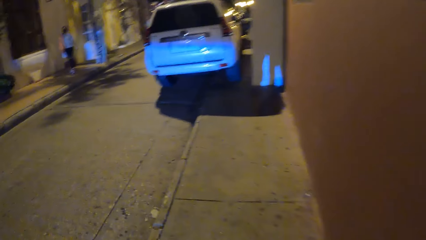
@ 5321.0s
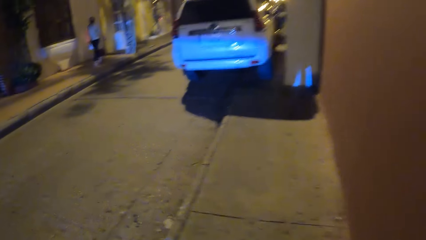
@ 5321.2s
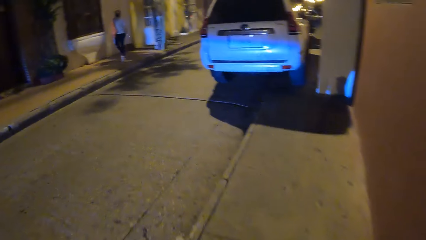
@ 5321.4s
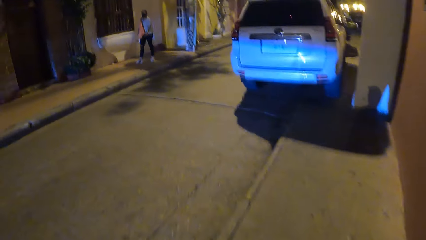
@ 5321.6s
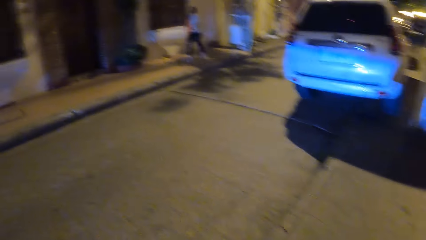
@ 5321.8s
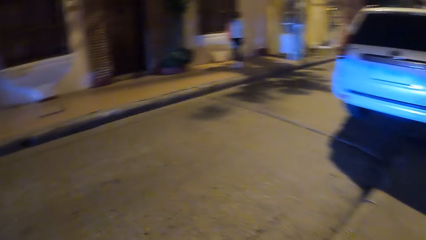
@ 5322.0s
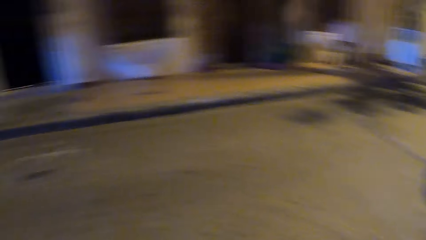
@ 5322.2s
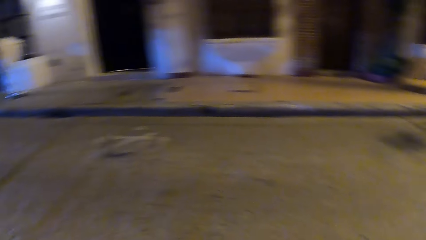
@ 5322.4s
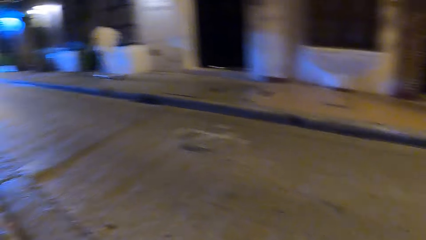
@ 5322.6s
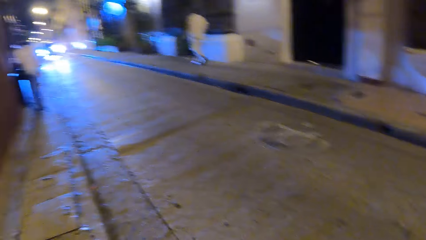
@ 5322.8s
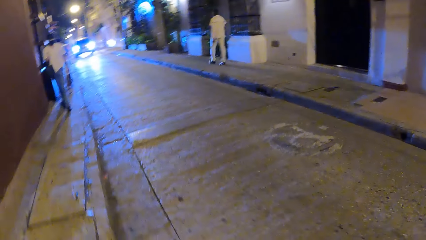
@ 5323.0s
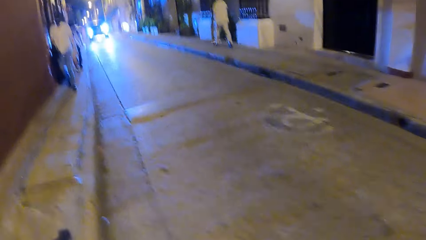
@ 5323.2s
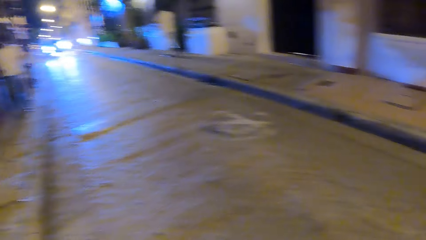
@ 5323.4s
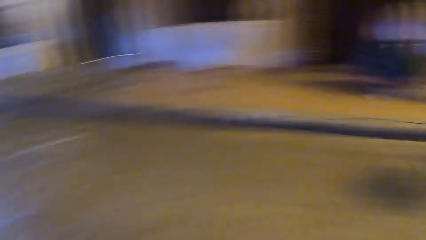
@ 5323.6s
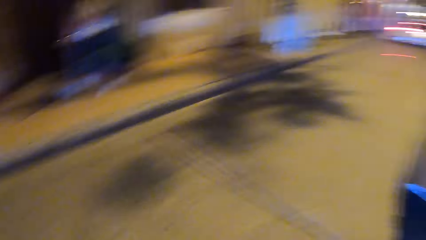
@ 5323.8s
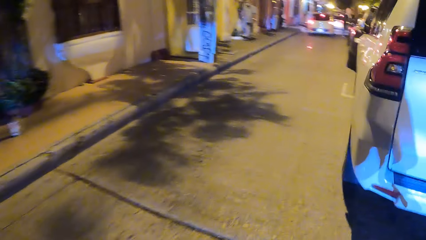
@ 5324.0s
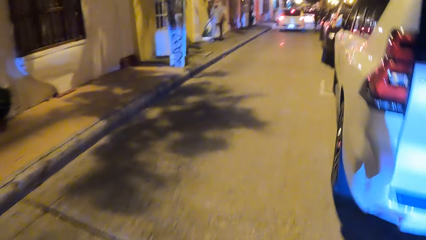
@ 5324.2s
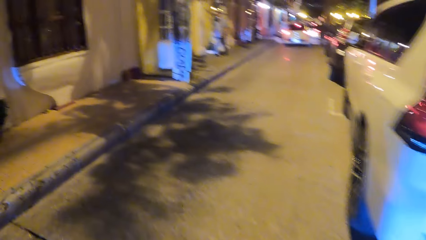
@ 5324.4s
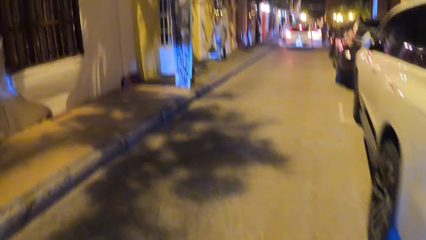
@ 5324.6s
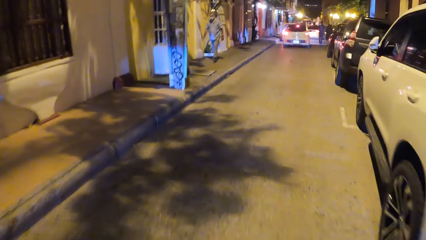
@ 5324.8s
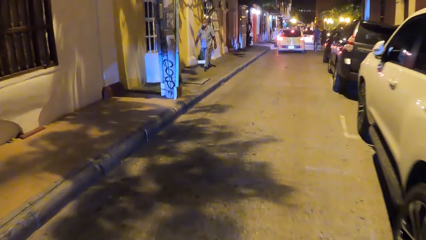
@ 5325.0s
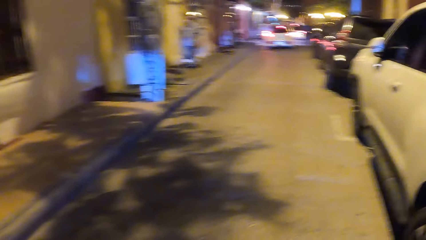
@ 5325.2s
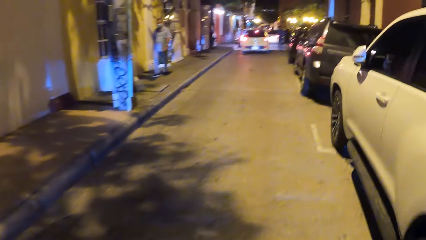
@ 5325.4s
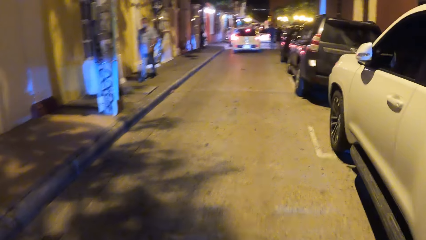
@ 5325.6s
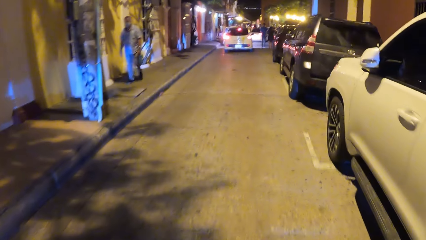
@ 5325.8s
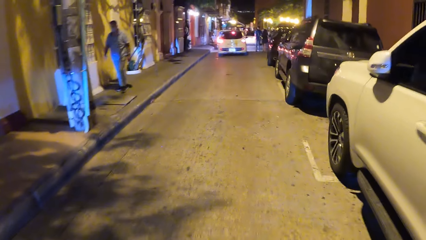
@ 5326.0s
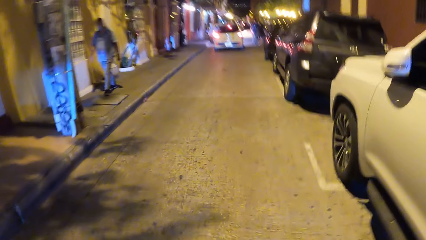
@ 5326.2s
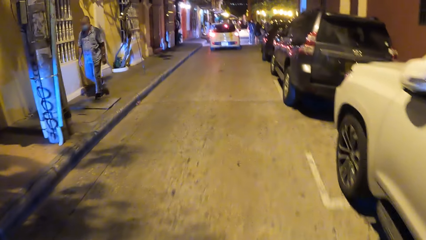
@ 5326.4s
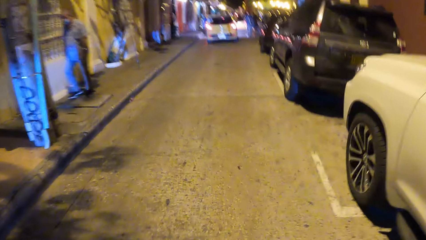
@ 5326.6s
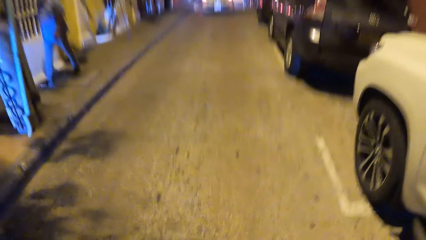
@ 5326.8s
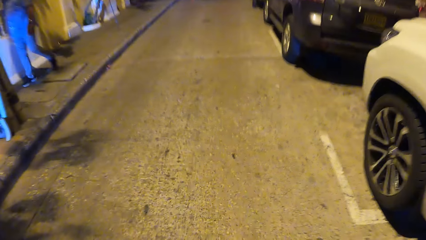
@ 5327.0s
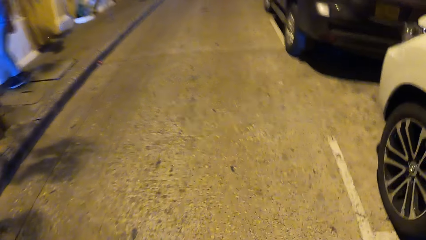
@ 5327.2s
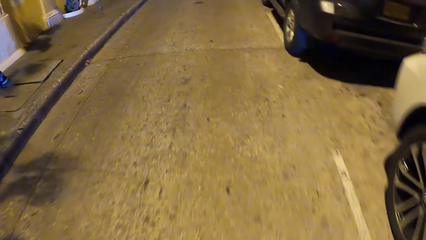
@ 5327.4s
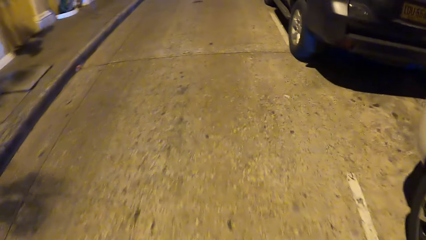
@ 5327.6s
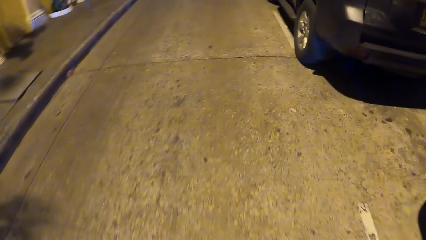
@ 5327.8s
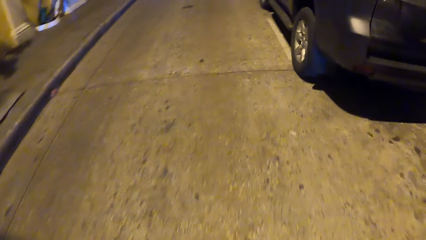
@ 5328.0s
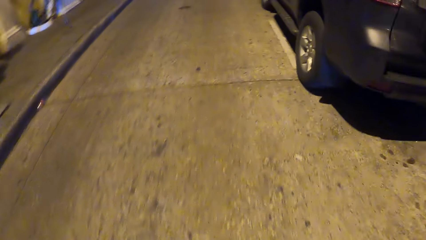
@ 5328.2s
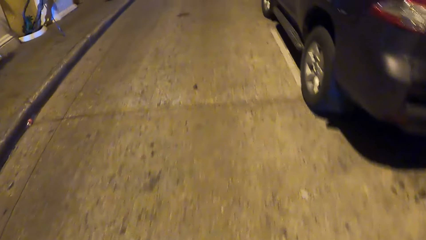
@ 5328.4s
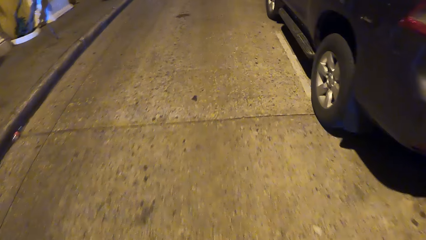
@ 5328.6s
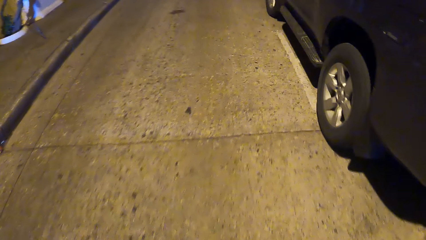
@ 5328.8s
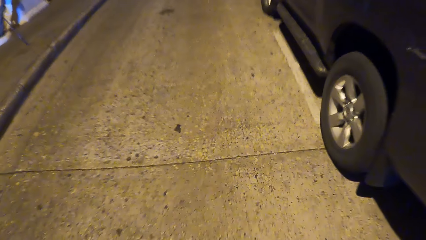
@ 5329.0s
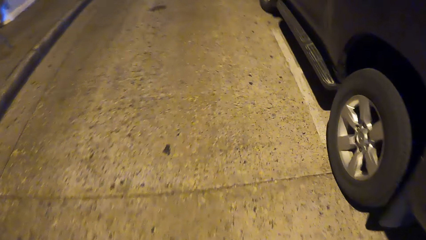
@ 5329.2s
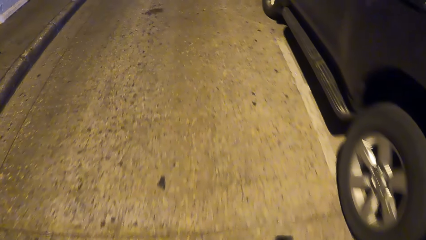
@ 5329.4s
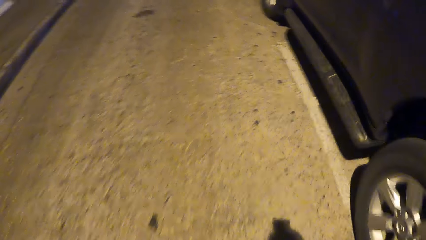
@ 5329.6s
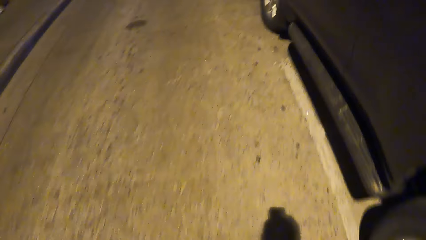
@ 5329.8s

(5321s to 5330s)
The camera wearer looks around. They walk around.

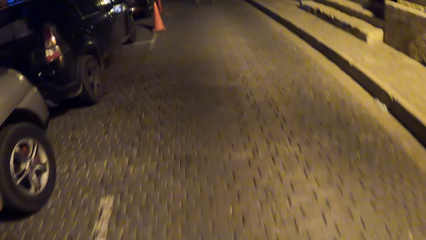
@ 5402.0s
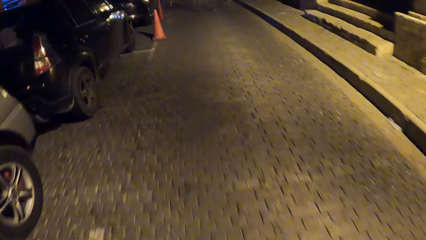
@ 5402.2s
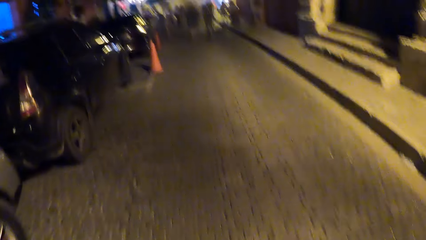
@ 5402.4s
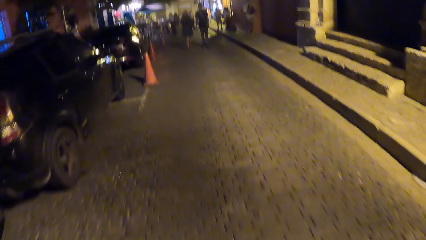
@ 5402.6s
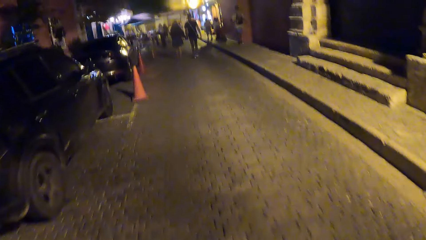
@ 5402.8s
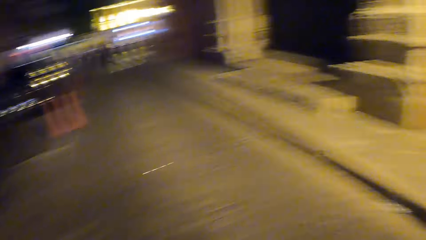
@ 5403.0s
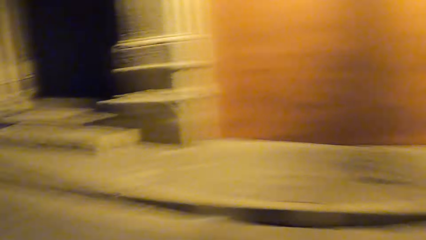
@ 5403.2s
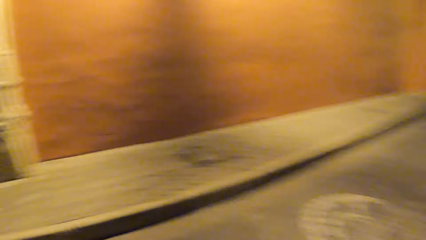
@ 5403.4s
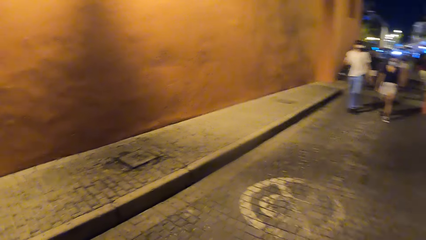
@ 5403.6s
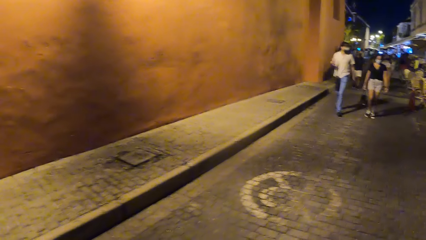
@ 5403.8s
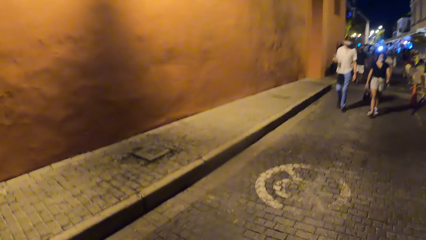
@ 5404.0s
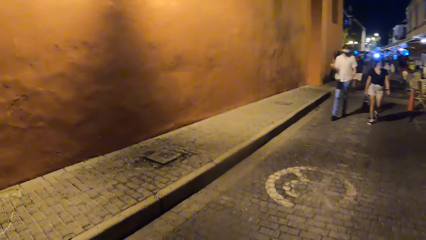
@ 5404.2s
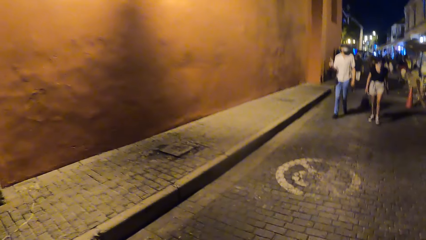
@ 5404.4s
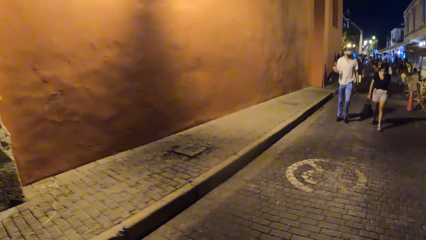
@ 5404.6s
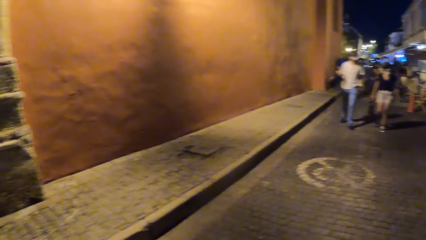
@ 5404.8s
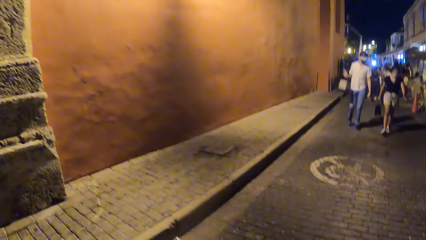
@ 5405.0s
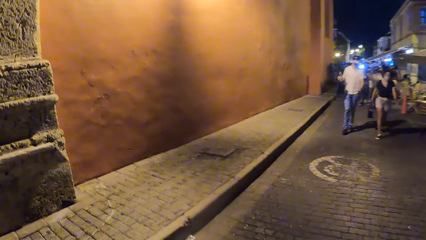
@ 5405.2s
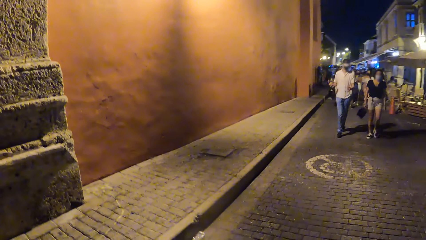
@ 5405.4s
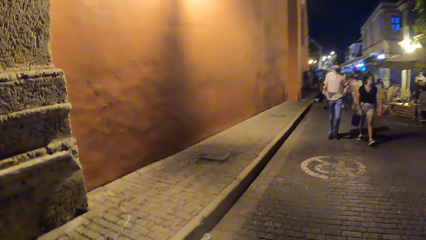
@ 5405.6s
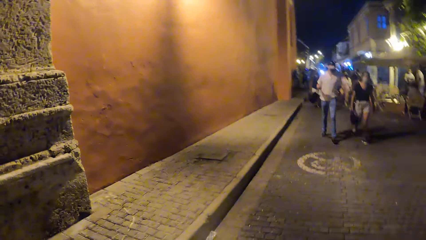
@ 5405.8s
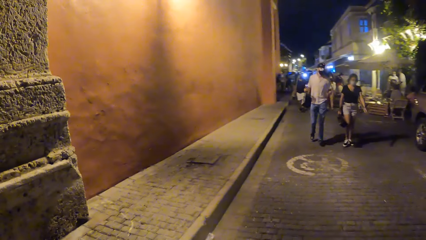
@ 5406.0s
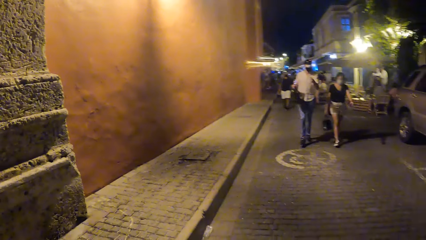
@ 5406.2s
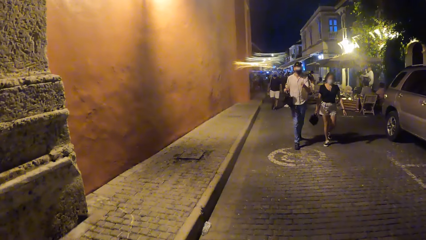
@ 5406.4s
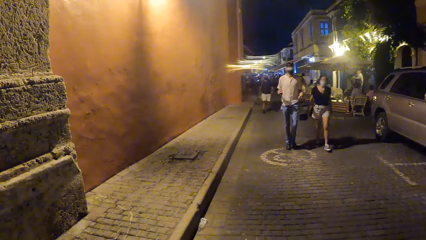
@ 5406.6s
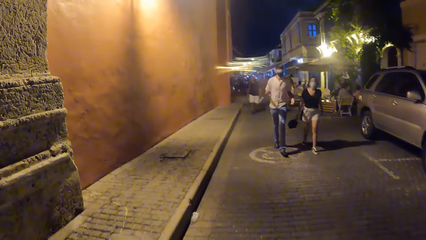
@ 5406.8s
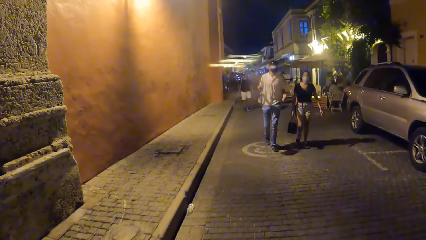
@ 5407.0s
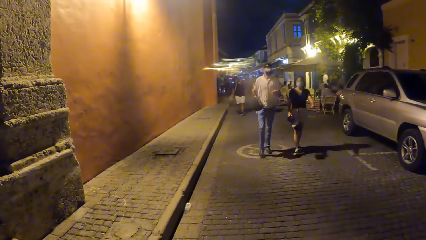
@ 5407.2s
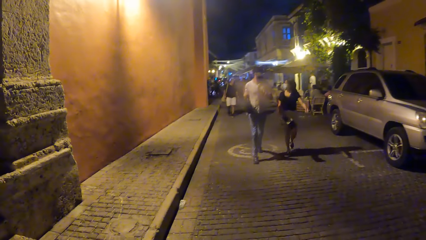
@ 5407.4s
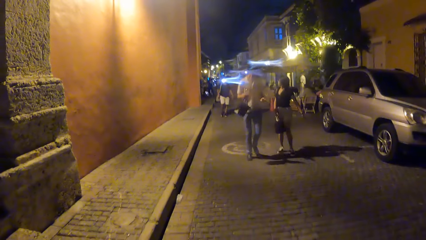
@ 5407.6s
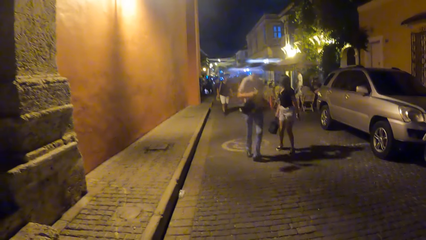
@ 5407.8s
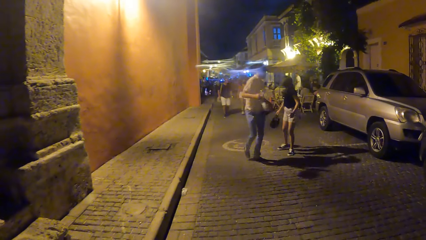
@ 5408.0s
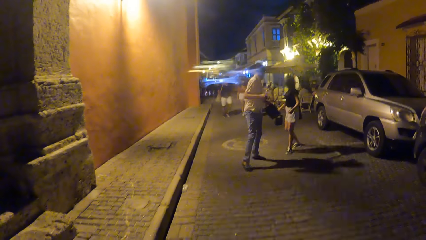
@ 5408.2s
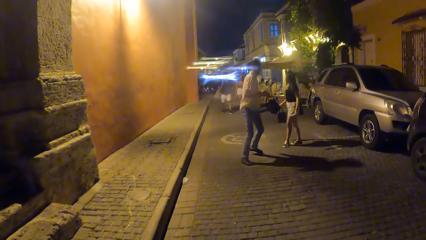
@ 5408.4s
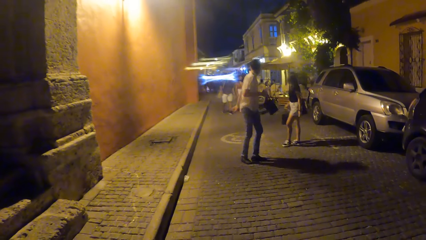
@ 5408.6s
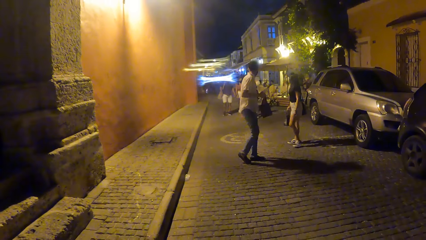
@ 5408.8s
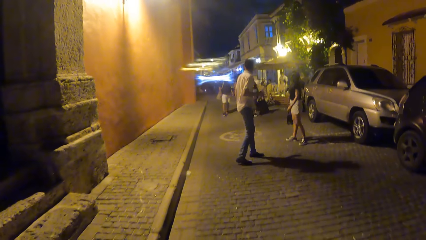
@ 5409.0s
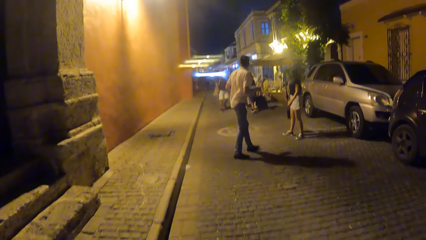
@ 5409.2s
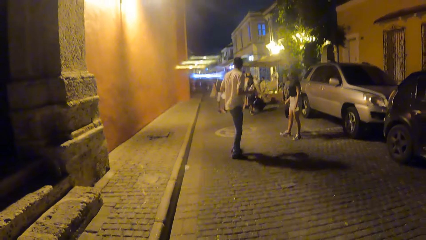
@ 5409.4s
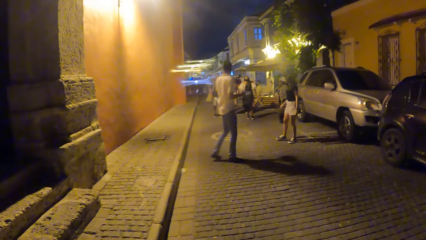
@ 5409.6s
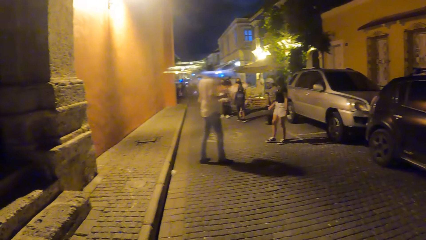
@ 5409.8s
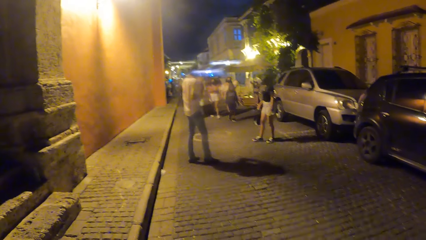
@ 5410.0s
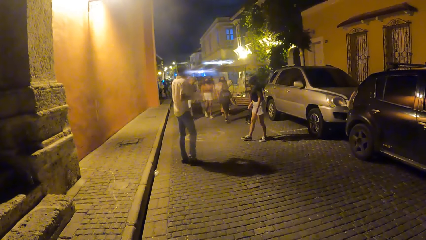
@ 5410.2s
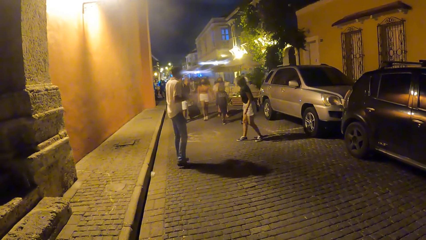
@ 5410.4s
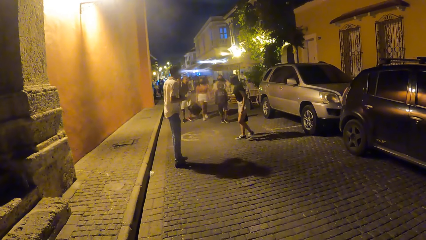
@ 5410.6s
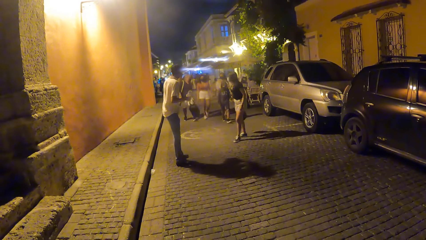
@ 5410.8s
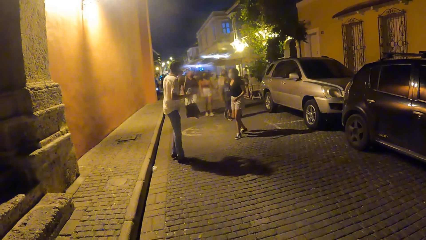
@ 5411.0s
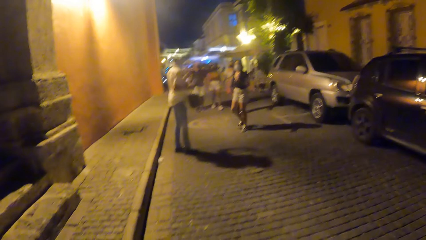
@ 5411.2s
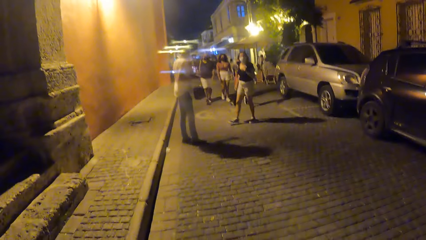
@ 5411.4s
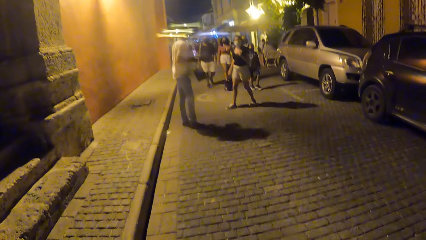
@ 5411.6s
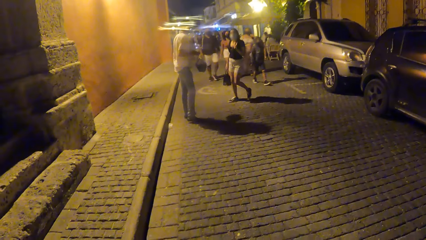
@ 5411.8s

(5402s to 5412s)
The camera wearer looks around the street. They stare at a man.
